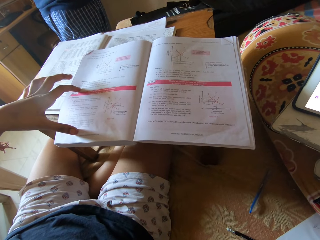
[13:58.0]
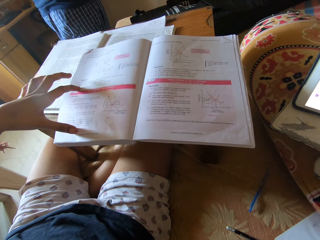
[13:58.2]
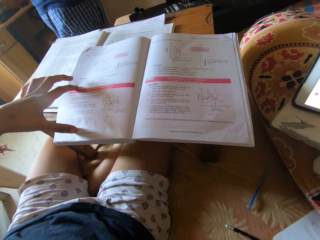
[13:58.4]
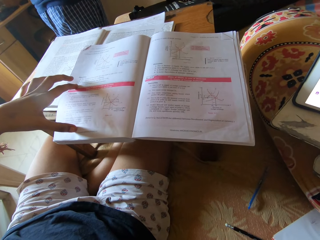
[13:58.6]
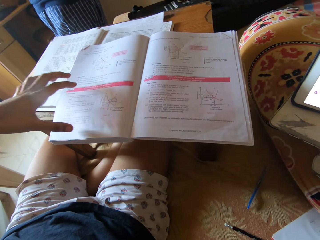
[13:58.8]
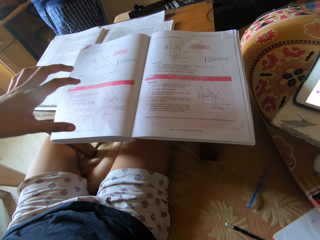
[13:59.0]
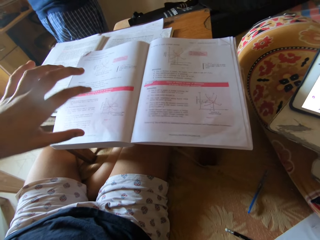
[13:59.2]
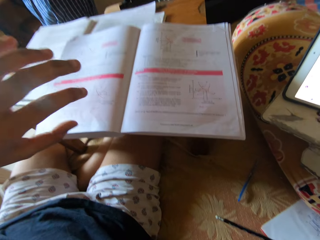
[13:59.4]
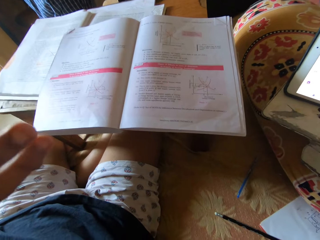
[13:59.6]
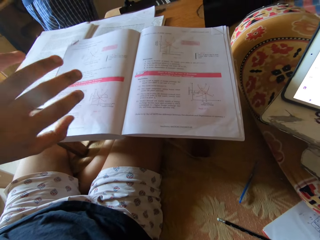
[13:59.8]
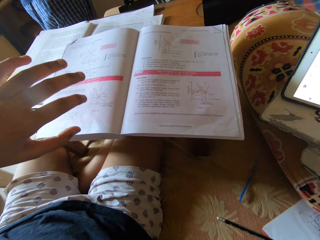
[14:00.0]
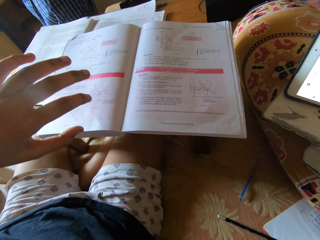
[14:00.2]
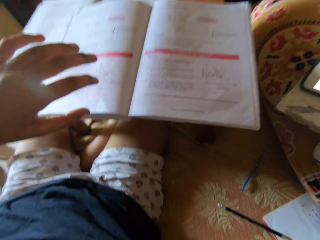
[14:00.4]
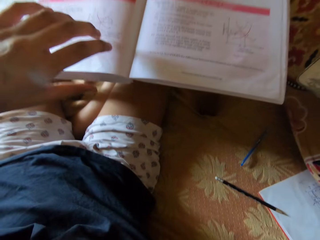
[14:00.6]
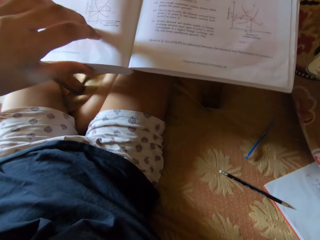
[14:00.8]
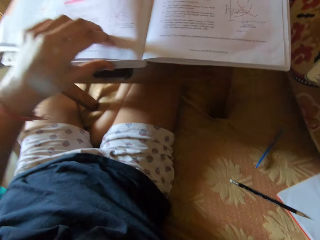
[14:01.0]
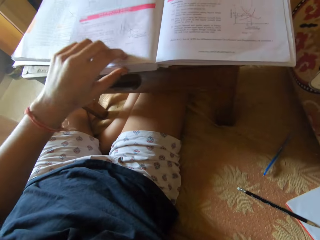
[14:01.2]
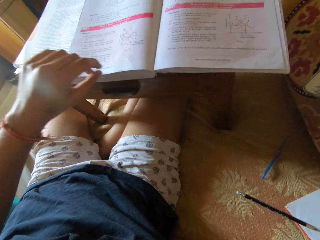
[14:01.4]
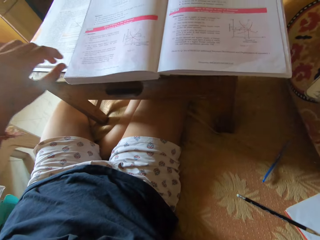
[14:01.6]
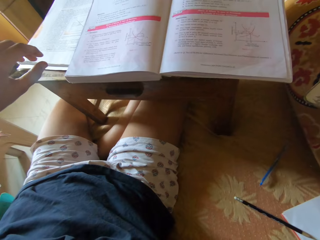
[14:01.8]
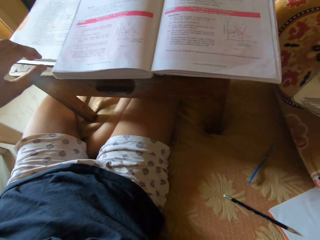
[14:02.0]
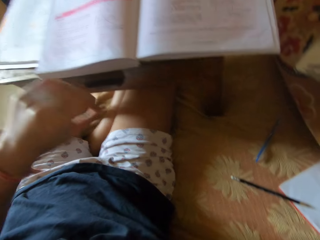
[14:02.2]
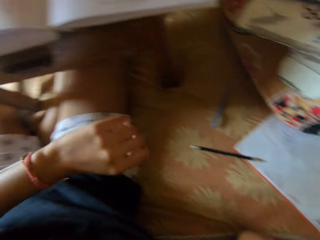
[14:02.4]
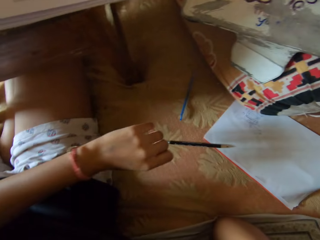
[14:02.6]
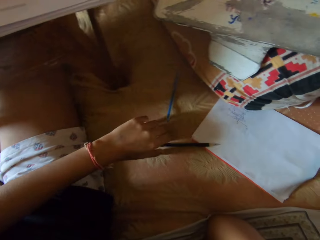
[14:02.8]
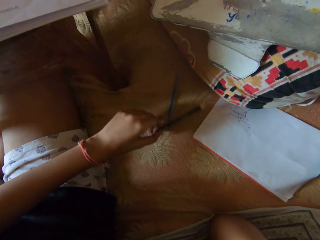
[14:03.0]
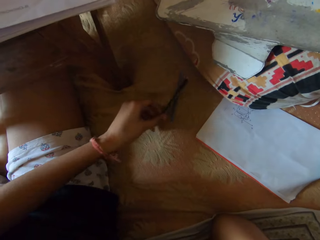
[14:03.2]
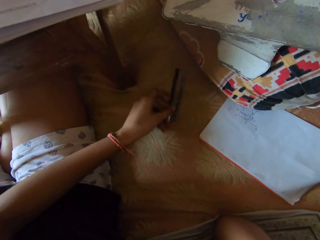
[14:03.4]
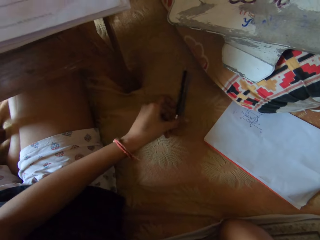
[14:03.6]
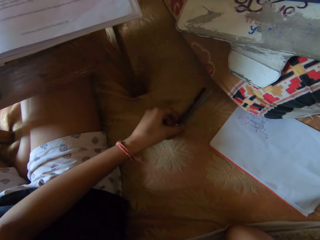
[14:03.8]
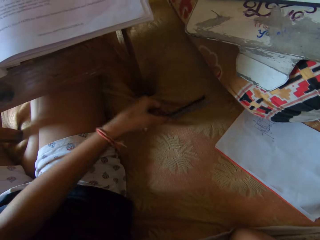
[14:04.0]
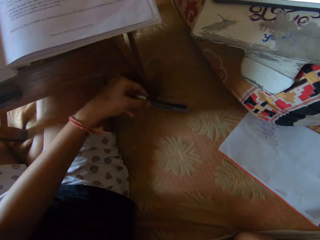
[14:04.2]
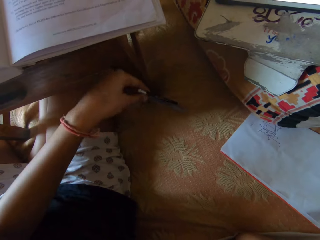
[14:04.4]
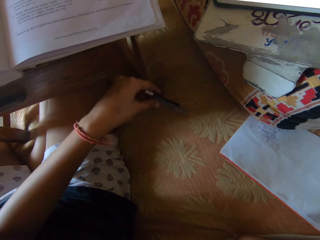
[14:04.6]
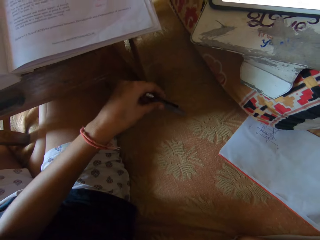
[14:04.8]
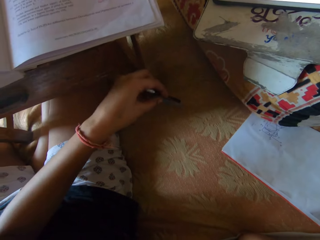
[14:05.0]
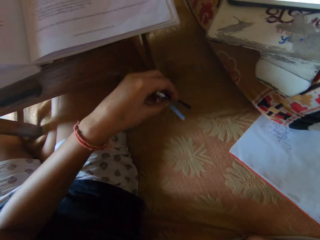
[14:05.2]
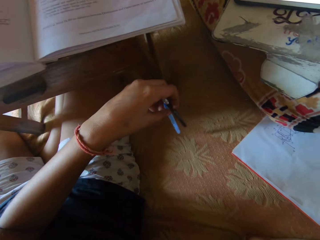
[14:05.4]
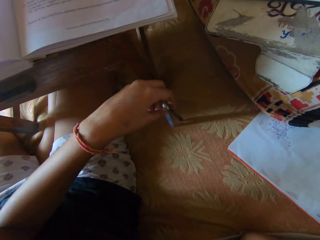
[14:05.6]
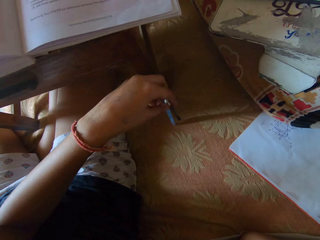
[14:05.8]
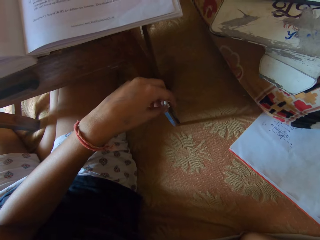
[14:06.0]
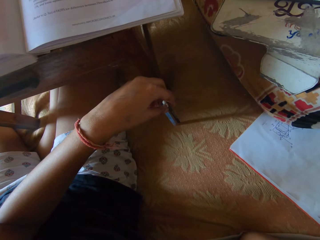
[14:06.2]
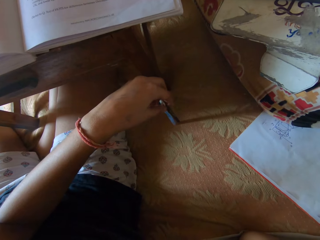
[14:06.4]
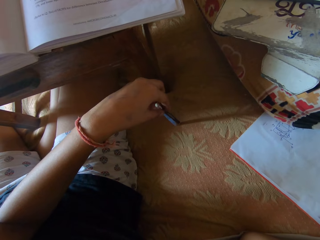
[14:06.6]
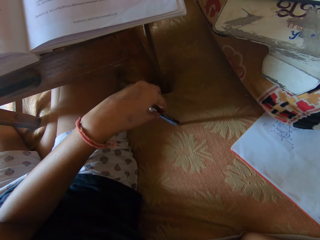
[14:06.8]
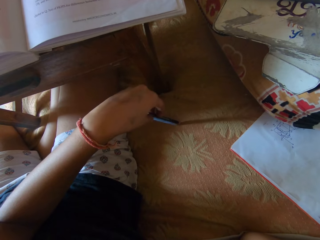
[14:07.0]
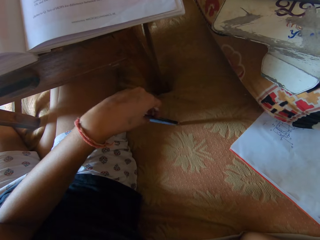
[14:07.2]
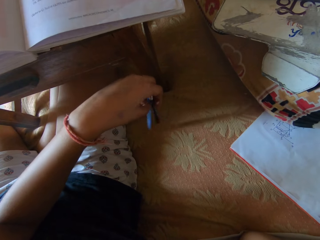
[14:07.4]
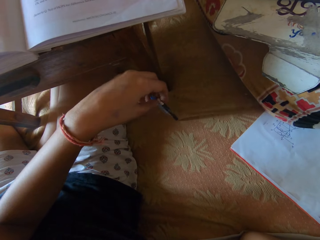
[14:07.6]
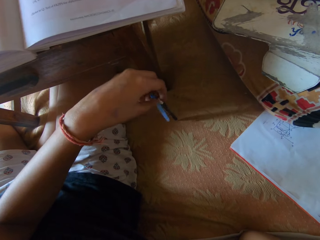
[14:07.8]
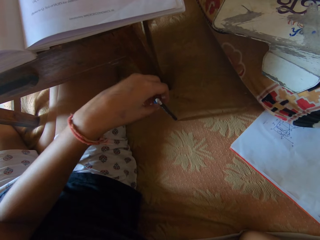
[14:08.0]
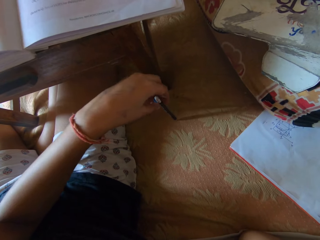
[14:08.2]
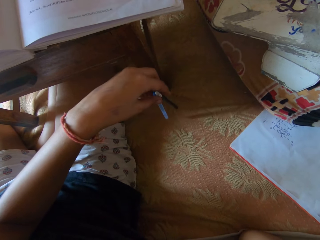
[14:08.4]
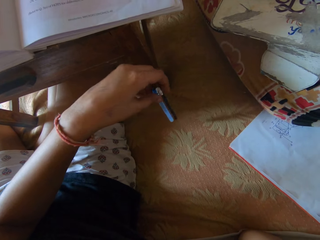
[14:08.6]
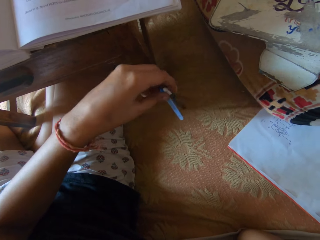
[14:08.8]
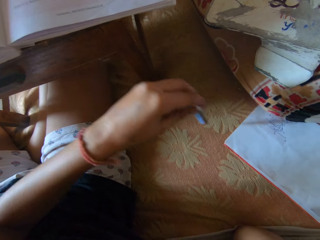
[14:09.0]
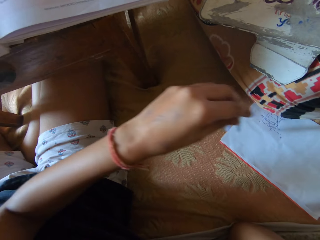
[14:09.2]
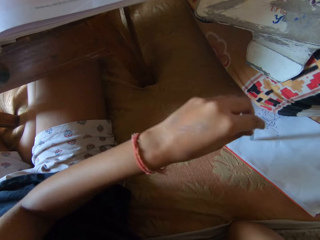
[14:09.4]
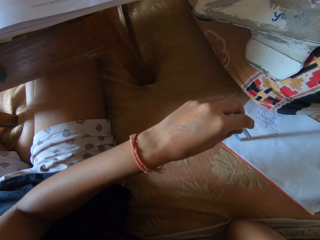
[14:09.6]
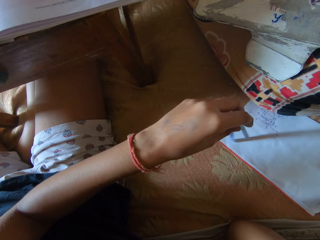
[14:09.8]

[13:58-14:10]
The camera wearer continues to read. They pick both the pencil and the biro or pen on the floor. They put the pen down. They pick the pen.

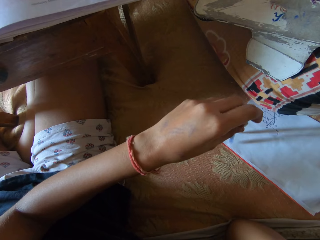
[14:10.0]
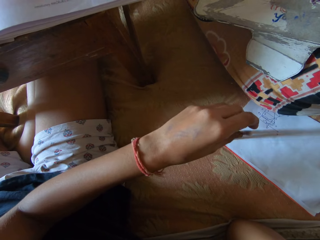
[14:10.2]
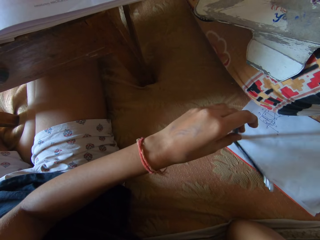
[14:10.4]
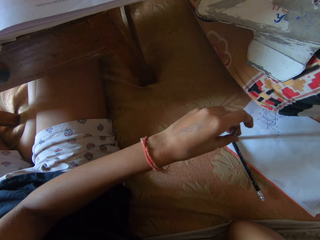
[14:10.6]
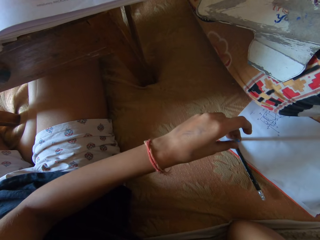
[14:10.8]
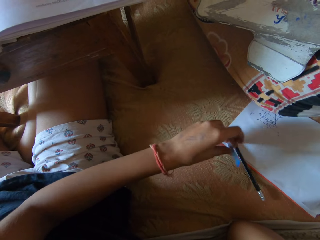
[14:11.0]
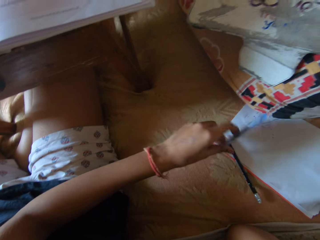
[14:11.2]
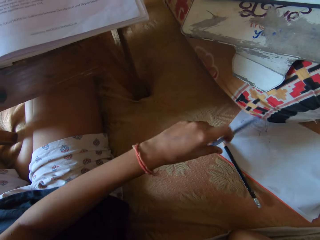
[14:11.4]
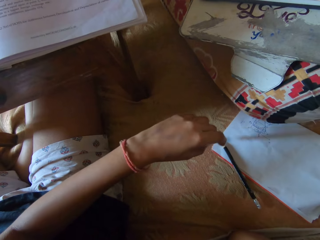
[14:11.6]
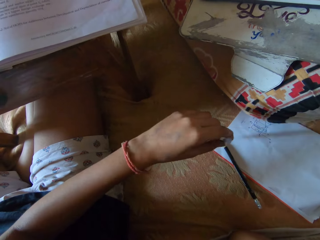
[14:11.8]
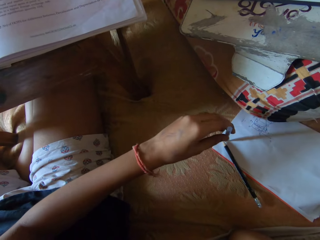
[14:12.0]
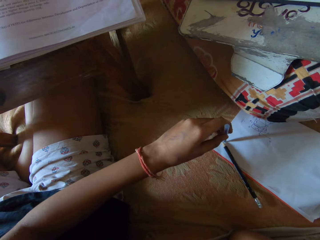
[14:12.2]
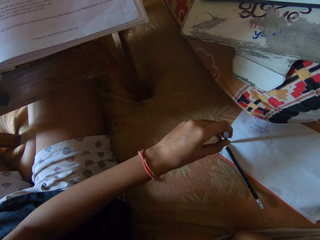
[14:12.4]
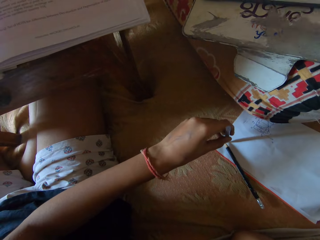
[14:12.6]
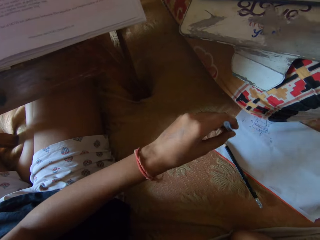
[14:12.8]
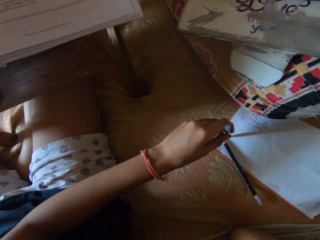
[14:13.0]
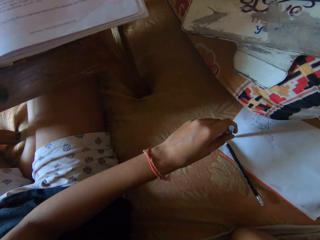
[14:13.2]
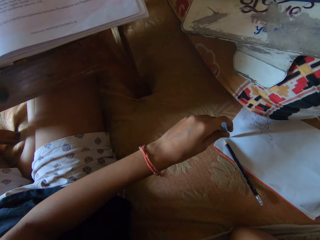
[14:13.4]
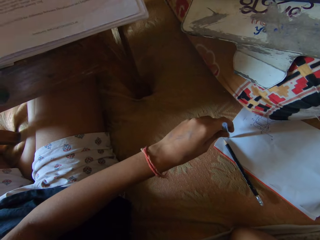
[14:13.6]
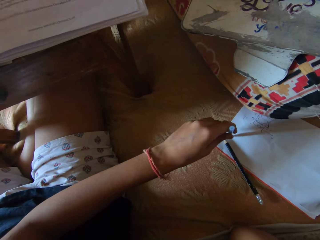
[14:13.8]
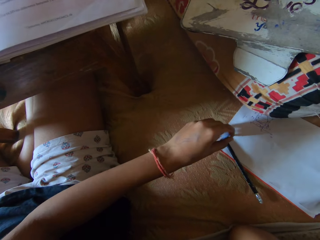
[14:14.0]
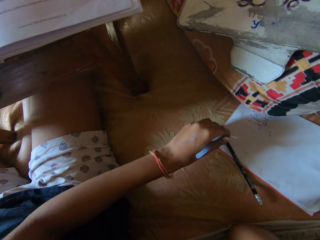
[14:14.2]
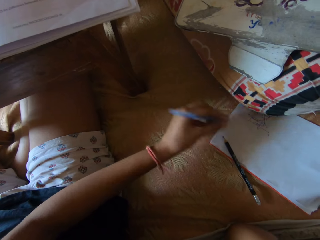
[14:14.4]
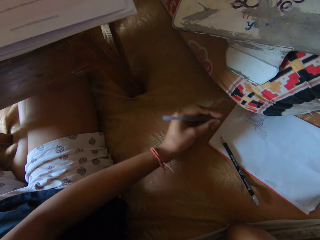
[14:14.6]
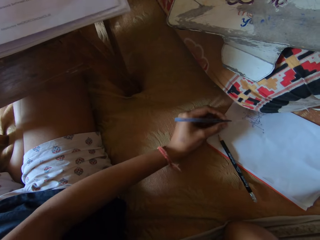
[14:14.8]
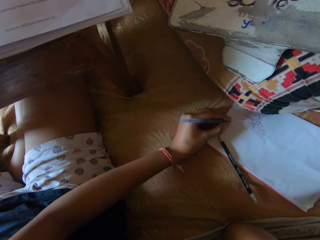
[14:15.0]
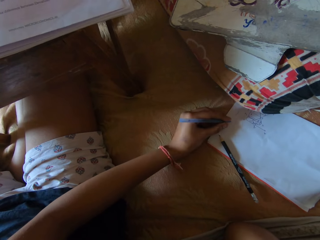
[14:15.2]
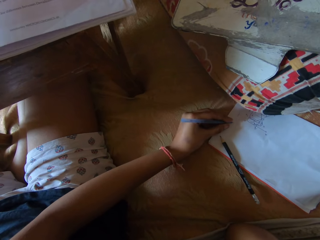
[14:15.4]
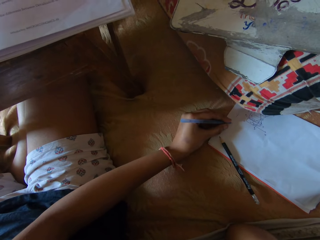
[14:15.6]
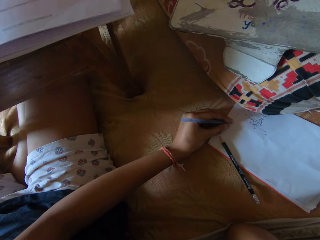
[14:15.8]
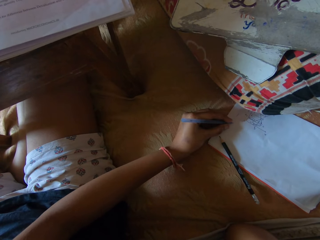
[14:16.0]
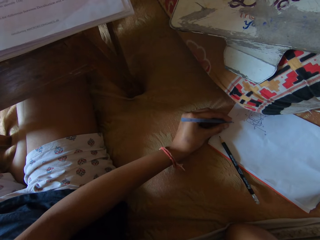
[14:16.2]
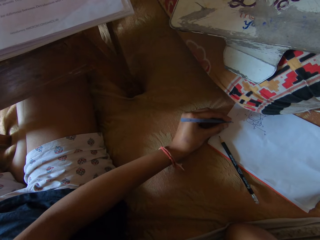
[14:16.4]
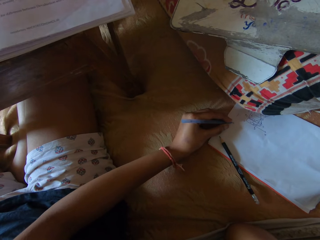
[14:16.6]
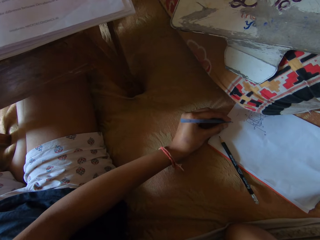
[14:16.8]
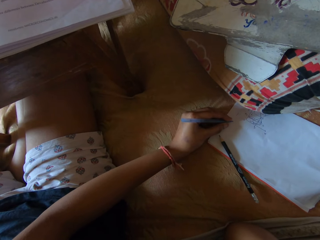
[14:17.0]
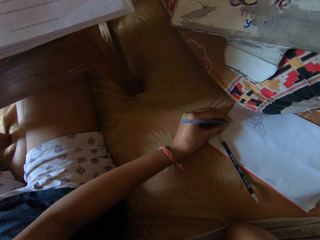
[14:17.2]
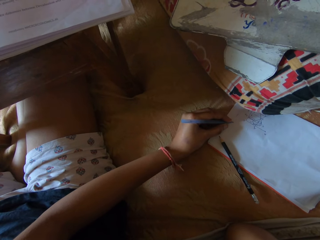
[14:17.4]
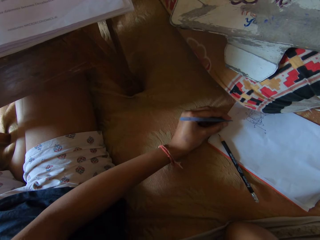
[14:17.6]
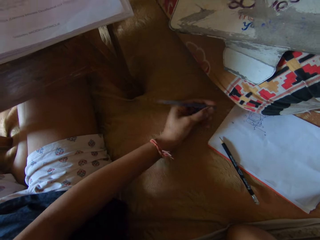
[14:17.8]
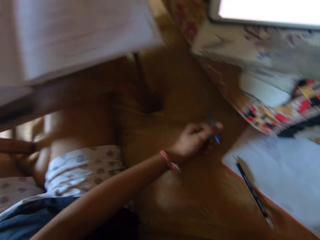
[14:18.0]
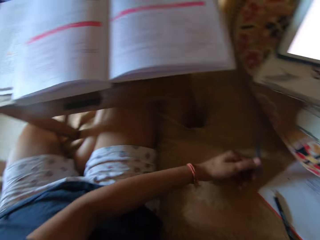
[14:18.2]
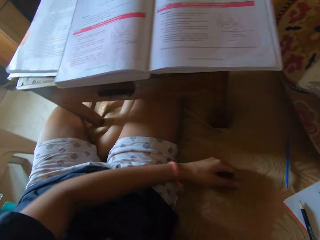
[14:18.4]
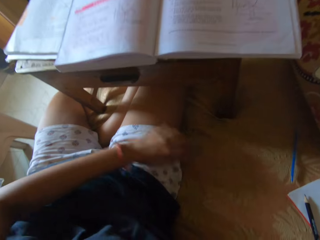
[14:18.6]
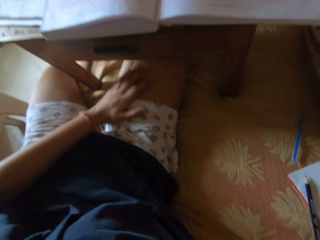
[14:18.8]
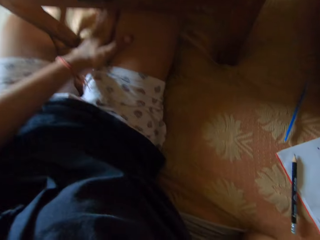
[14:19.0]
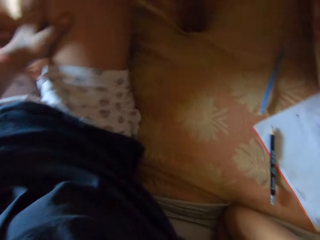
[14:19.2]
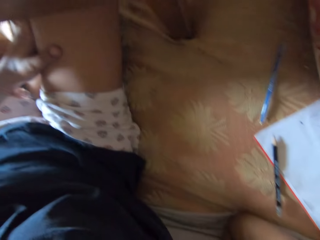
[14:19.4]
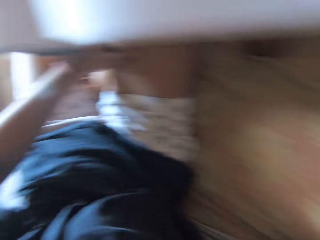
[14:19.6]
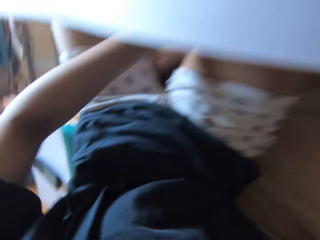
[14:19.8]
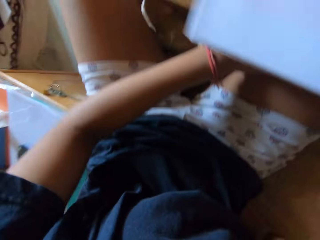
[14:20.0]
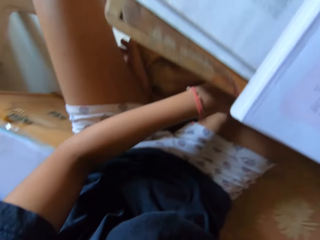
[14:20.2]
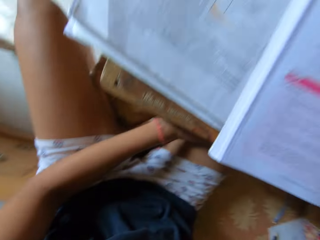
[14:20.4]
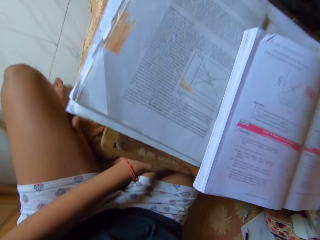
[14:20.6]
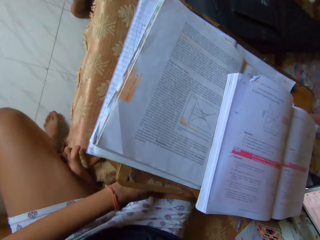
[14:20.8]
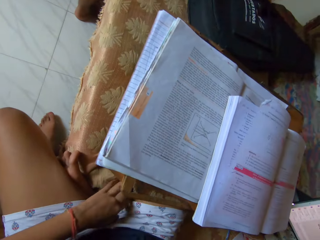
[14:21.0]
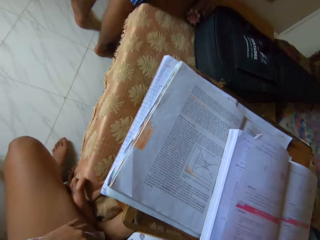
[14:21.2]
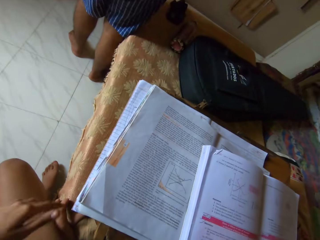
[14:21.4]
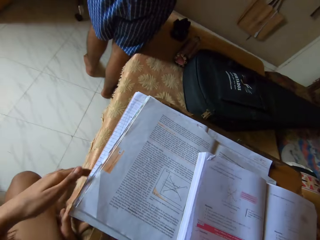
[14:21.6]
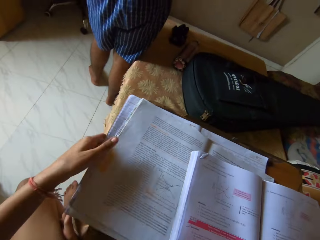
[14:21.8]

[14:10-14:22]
The camera wearer drops the pencil. They converse with someone. They write on a piece of paper on the floor with the biro. They drop the biro.
